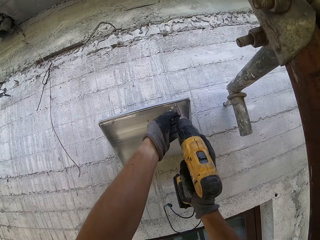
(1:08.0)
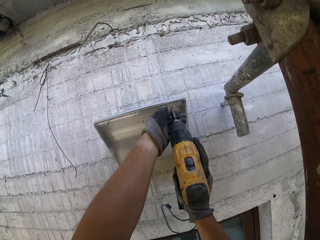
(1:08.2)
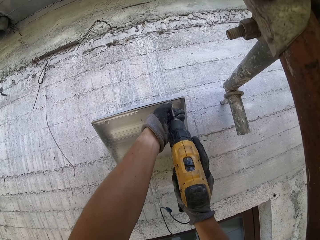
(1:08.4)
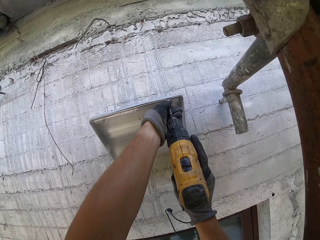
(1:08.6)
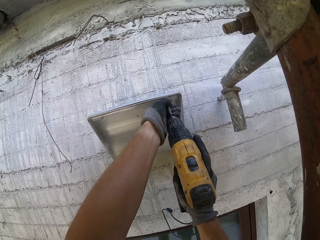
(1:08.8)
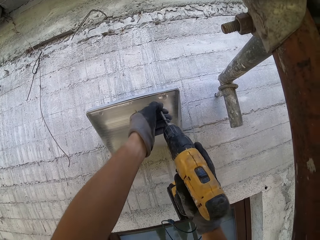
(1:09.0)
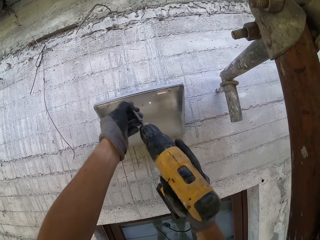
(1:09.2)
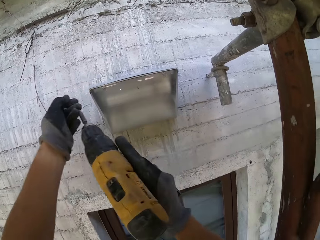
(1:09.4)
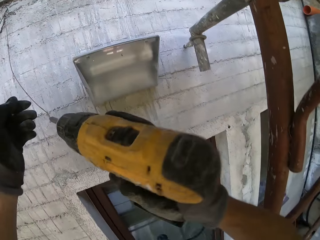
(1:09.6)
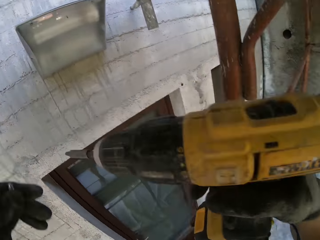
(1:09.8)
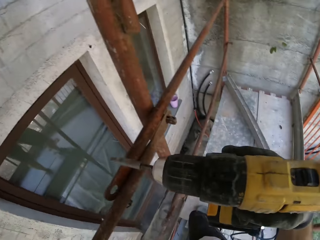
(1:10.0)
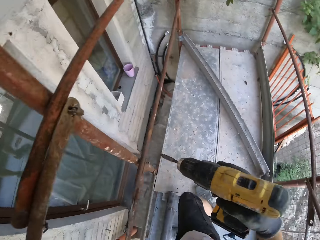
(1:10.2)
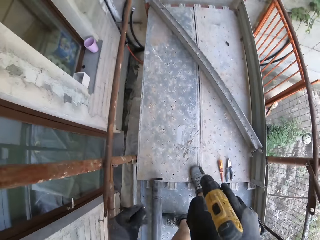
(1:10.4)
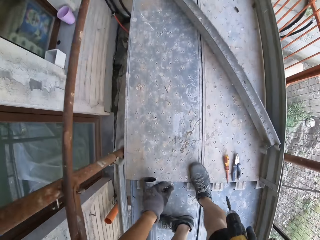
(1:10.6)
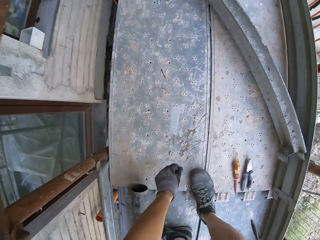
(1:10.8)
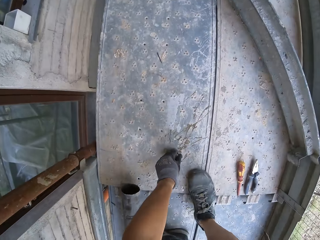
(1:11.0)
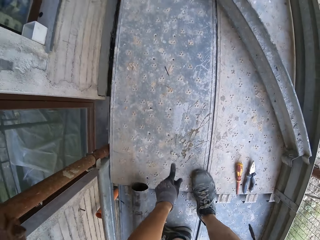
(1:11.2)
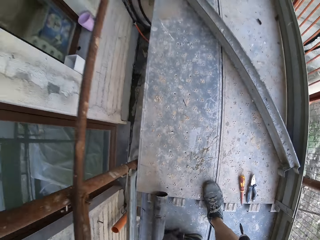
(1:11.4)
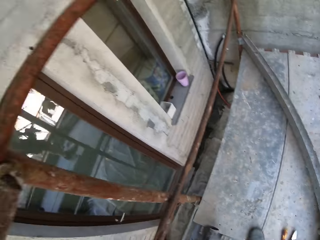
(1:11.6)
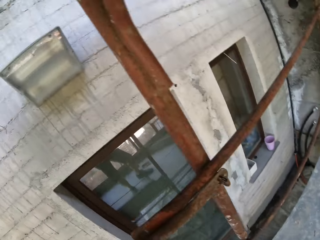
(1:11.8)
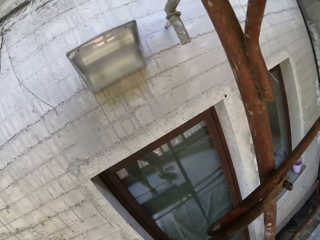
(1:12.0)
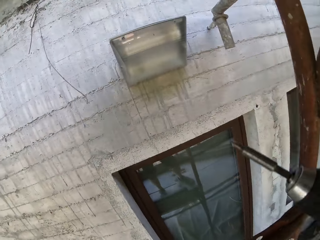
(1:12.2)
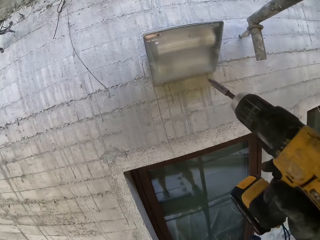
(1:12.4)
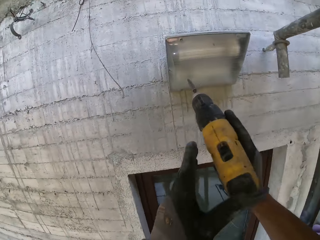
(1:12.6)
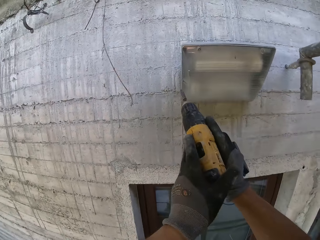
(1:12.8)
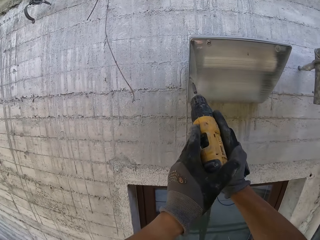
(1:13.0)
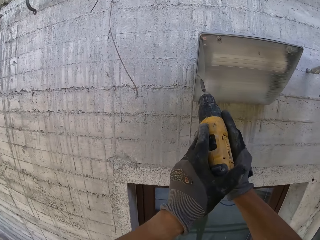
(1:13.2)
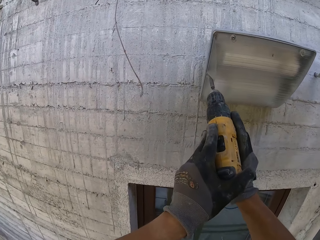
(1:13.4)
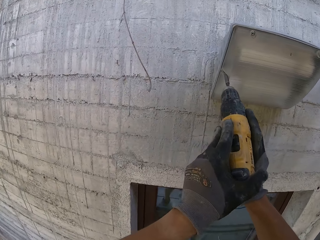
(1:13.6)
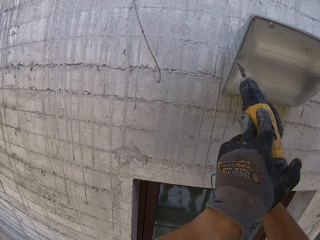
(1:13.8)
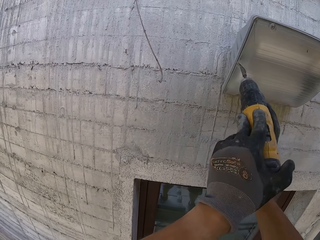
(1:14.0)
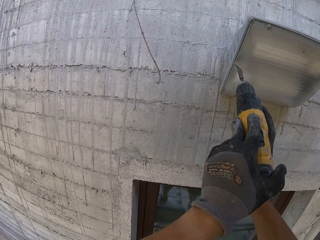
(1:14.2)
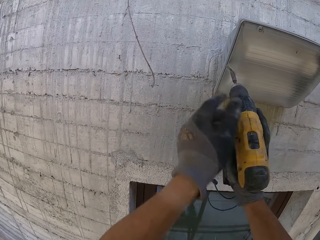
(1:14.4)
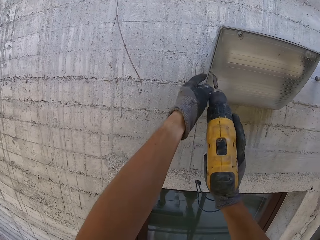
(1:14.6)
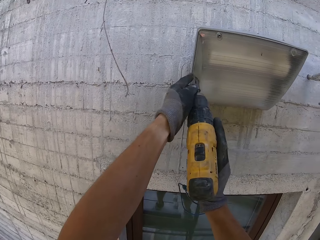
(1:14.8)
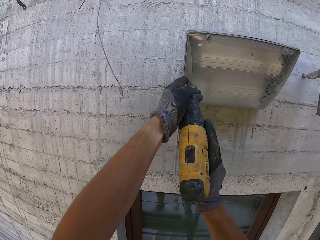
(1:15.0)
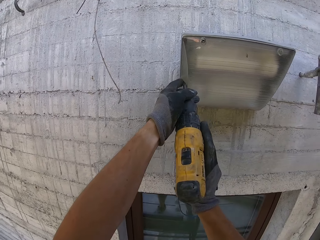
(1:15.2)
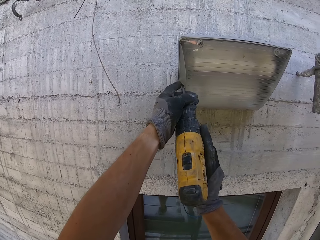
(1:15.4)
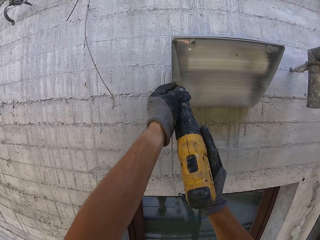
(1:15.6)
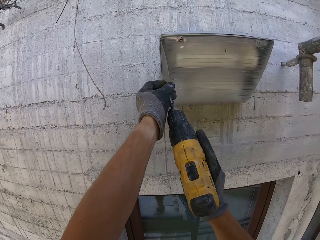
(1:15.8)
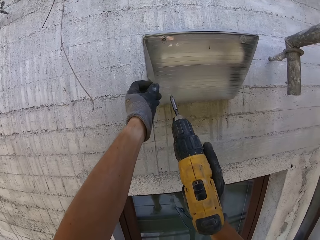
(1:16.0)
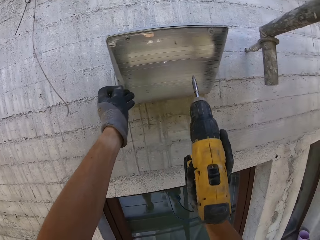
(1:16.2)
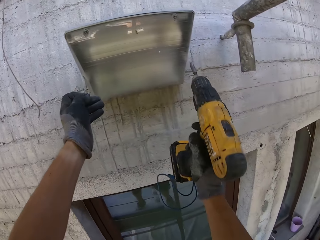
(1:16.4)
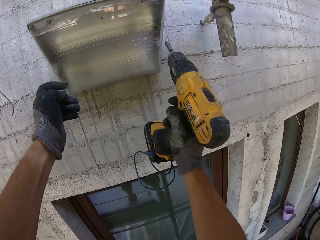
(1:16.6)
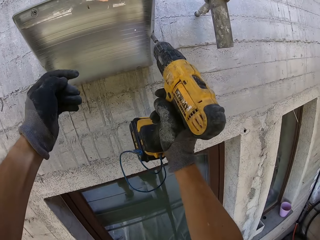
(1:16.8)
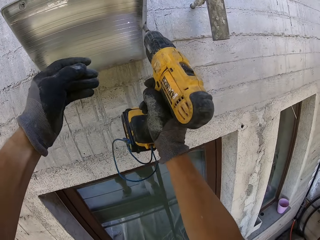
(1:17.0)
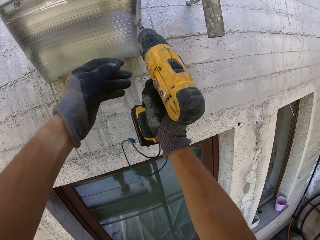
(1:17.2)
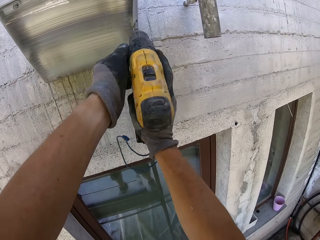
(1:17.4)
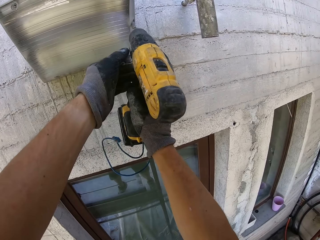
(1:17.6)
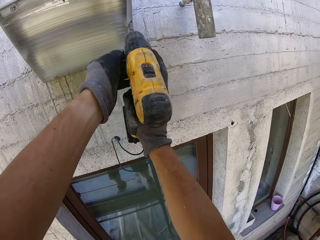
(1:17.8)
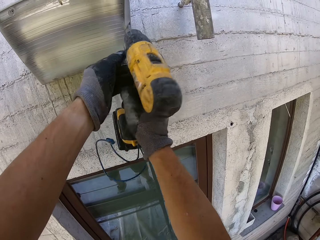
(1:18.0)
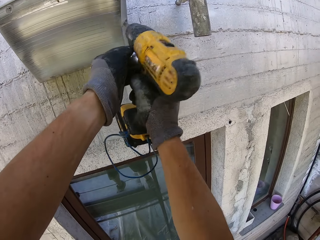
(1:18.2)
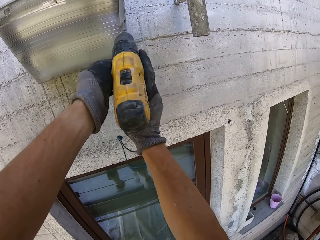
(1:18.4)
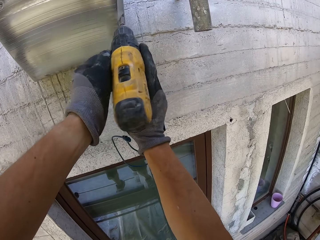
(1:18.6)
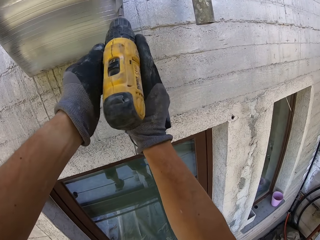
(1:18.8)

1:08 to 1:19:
The camera wearer puts the screw down. They remove screws.

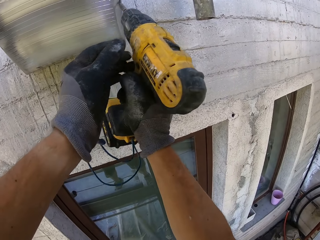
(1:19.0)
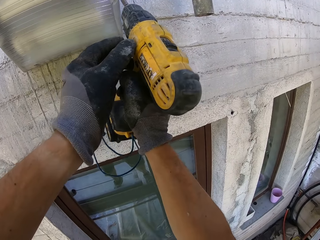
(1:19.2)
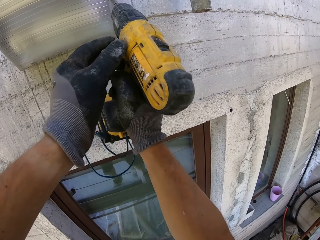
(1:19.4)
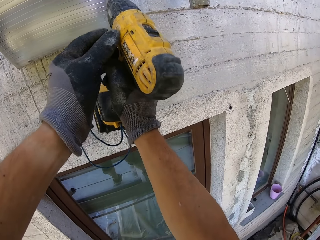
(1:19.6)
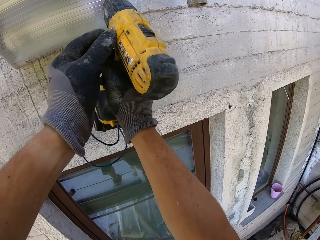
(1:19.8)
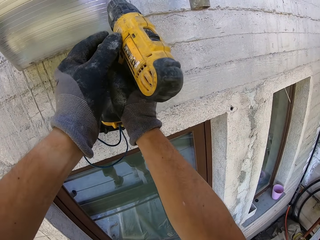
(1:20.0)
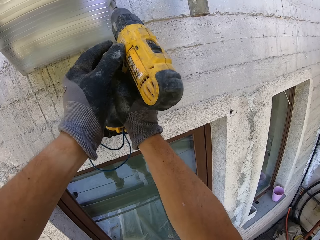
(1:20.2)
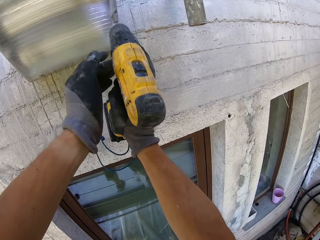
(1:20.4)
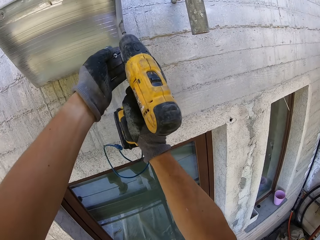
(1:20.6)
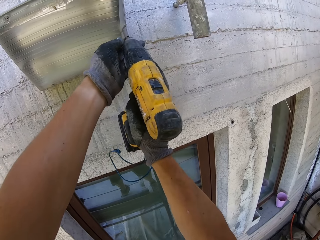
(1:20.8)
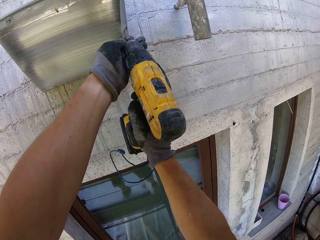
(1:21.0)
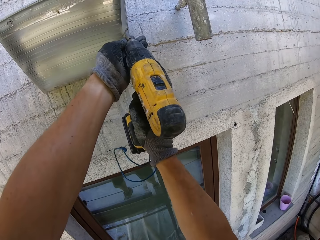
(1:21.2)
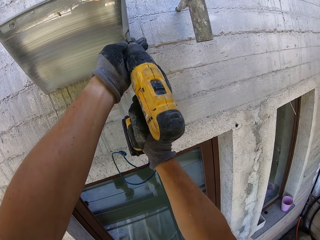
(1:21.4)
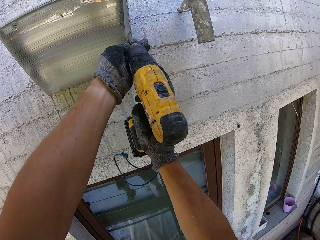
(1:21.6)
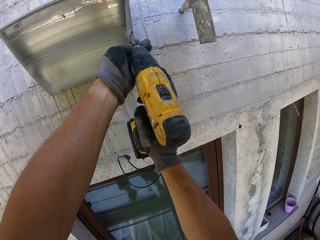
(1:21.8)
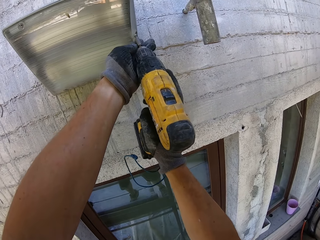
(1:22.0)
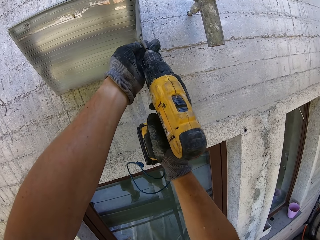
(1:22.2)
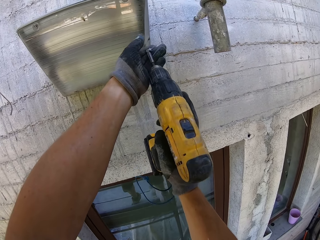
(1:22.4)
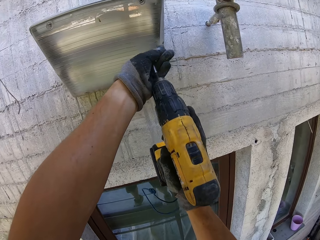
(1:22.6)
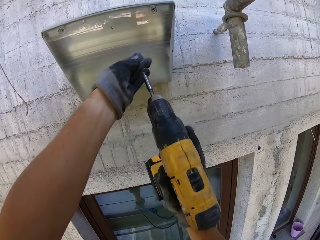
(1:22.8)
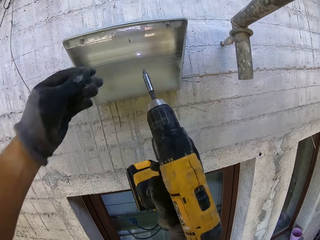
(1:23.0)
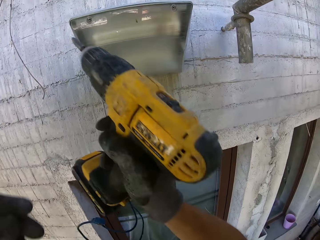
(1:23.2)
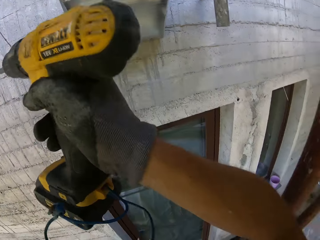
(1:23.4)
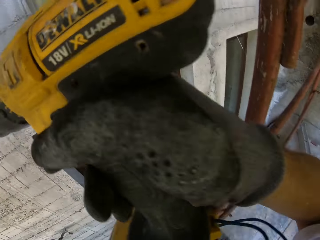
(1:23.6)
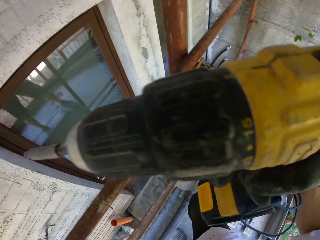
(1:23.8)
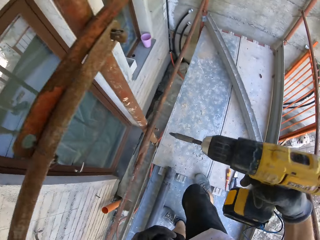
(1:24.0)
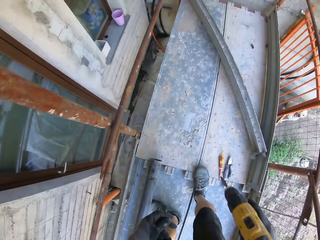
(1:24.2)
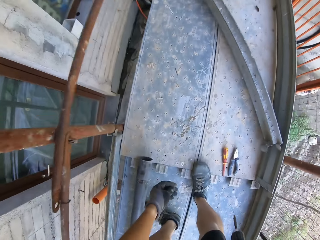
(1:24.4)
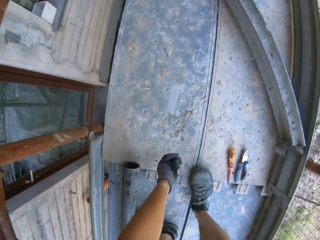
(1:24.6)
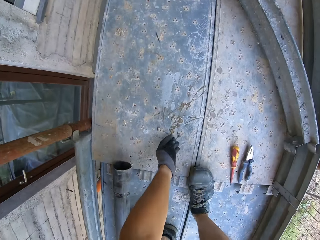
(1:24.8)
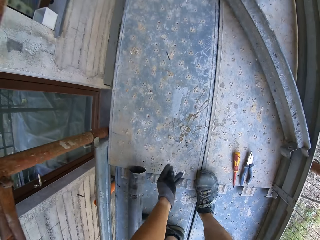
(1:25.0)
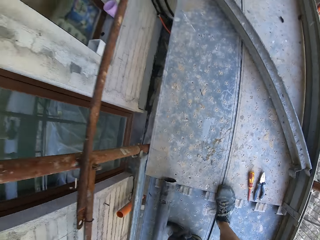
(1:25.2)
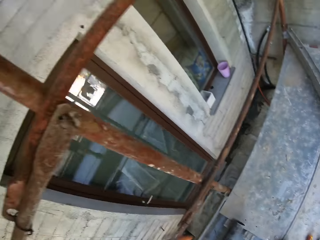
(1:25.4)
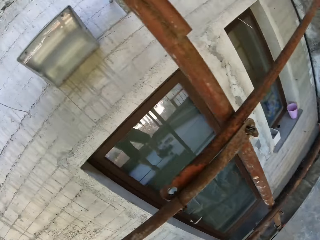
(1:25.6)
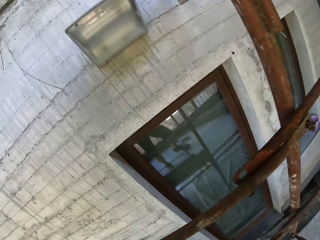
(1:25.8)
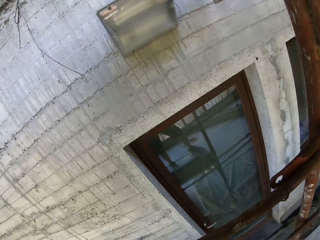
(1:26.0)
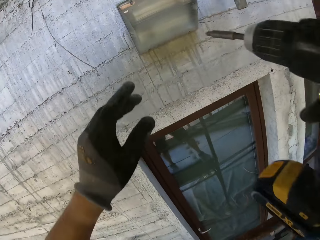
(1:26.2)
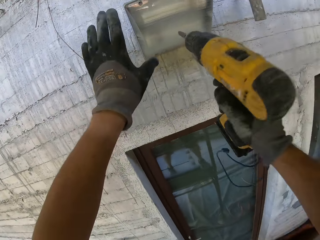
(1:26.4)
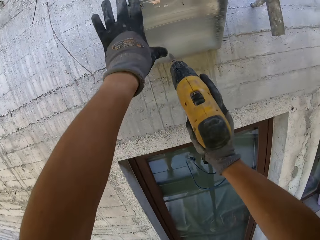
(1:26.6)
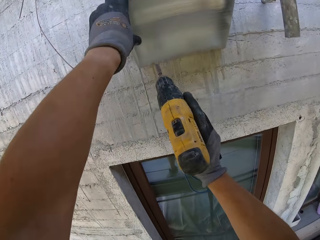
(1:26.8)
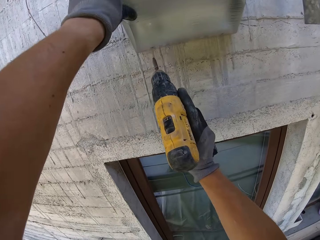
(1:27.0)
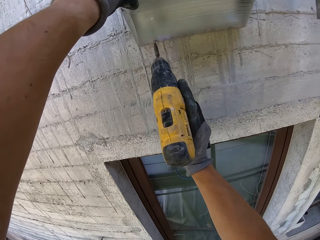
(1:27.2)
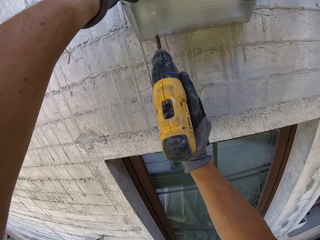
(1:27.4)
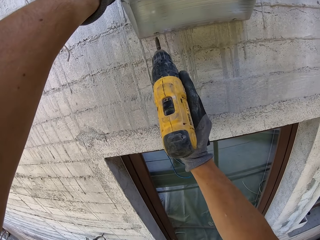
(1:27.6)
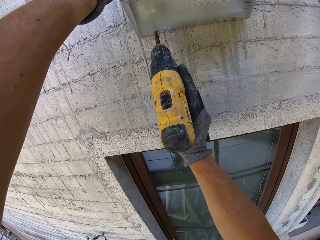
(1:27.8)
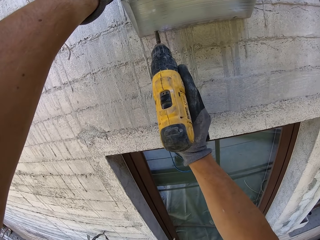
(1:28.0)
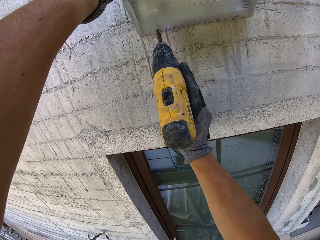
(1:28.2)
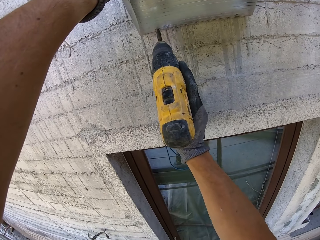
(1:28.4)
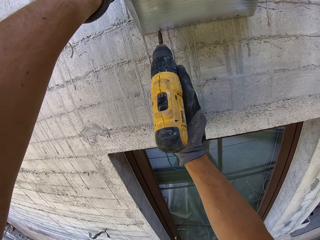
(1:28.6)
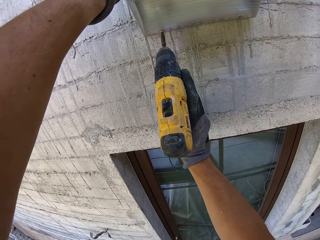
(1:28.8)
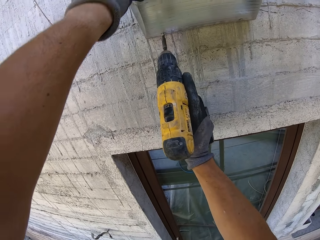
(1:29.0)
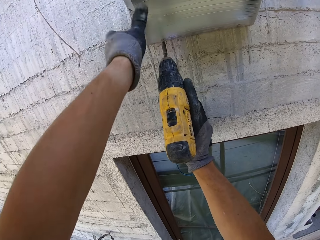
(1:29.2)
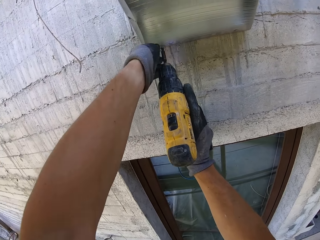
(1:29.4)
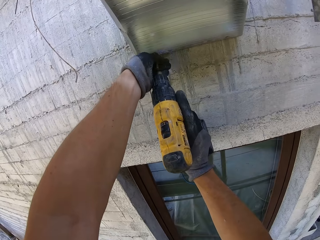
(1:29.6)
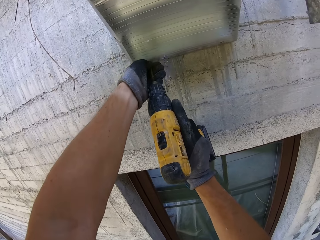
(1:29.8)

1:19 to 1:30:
The camera wearer puts the screw down. They remove screws.
